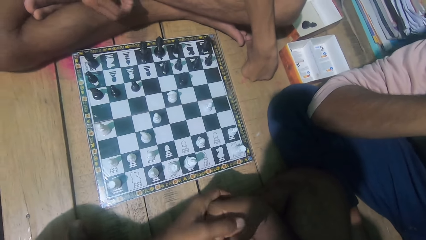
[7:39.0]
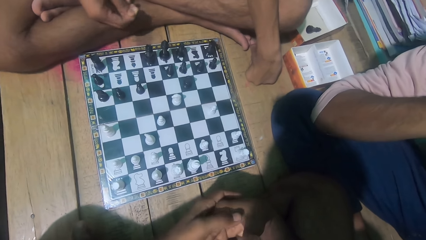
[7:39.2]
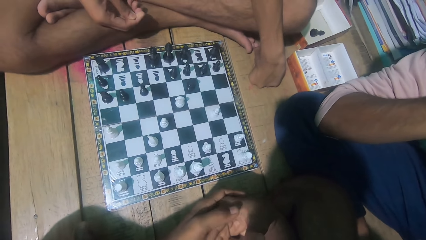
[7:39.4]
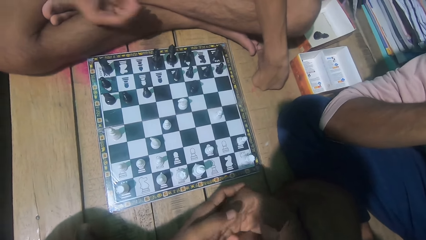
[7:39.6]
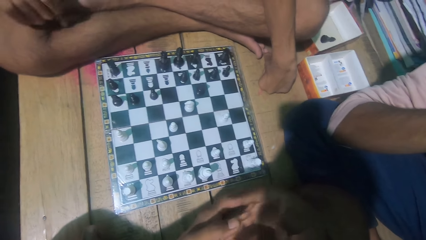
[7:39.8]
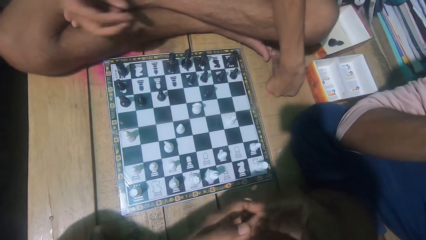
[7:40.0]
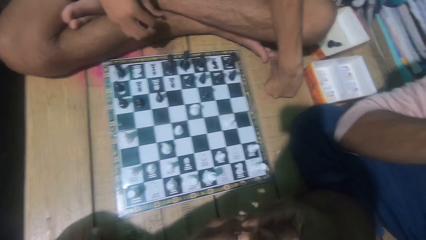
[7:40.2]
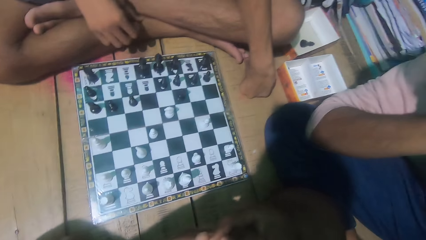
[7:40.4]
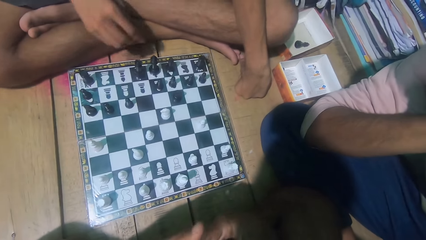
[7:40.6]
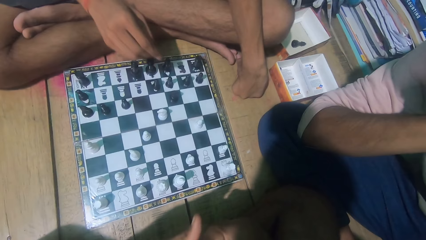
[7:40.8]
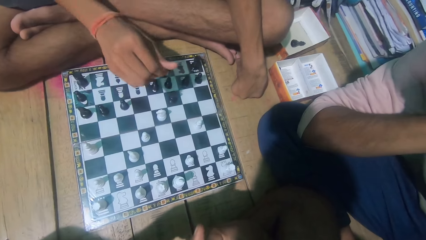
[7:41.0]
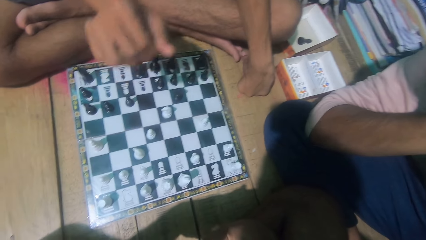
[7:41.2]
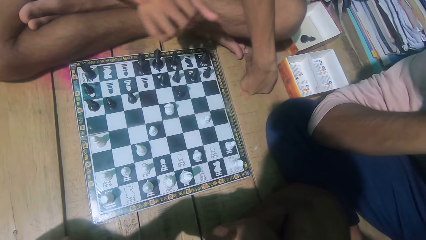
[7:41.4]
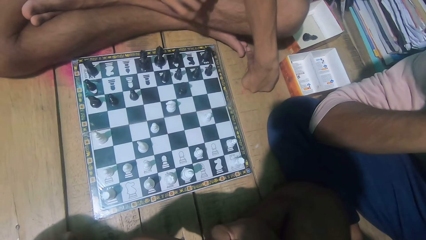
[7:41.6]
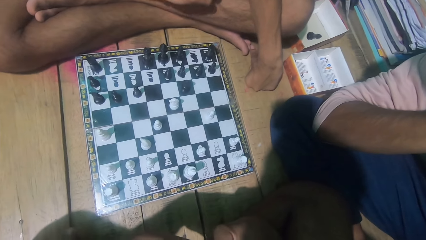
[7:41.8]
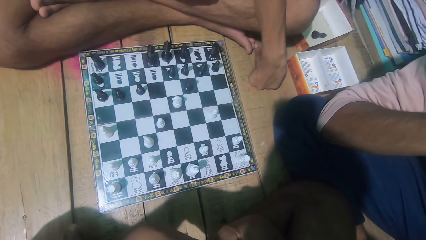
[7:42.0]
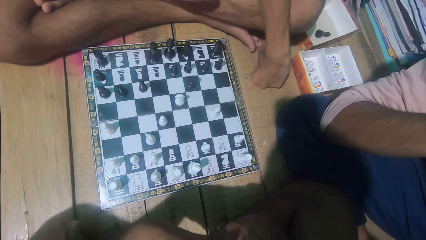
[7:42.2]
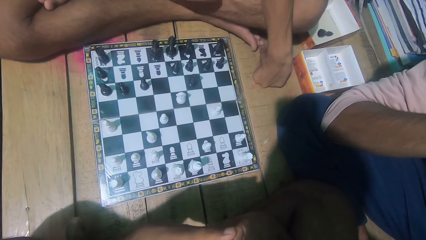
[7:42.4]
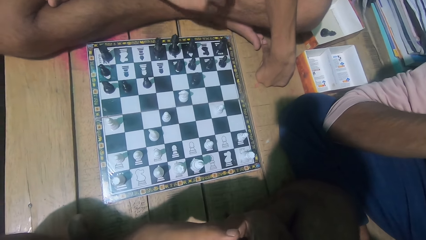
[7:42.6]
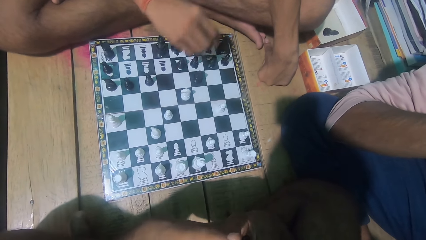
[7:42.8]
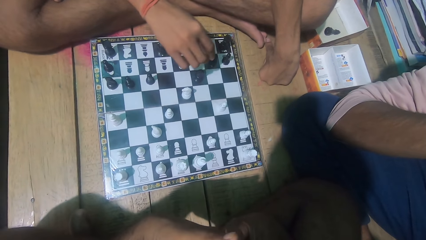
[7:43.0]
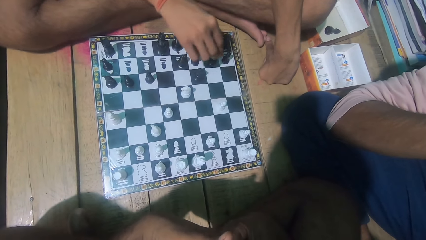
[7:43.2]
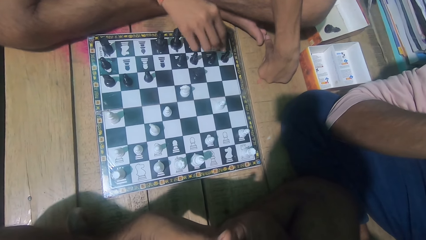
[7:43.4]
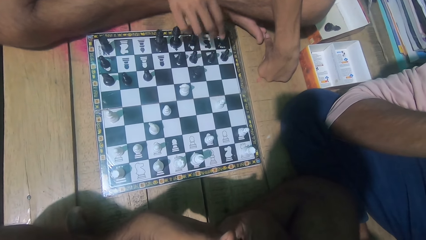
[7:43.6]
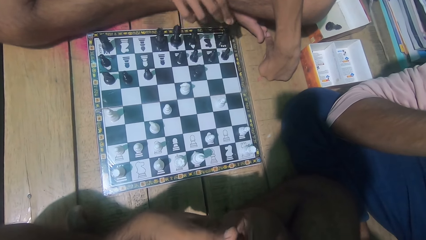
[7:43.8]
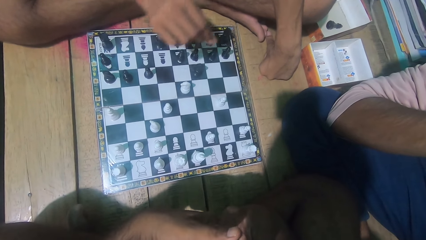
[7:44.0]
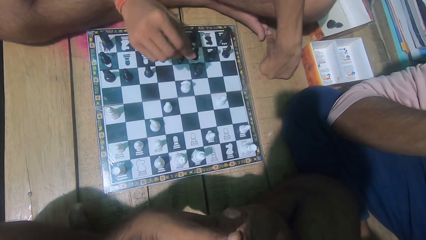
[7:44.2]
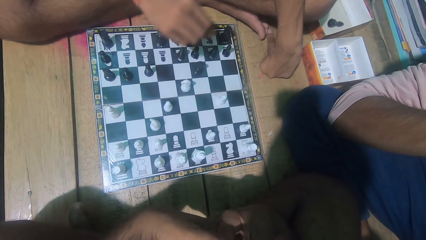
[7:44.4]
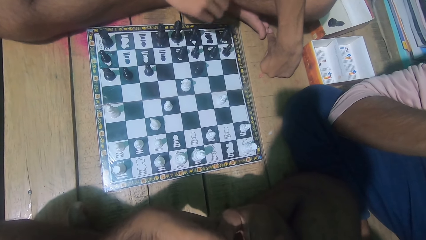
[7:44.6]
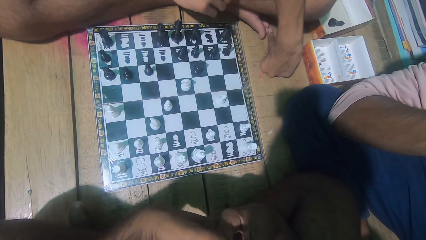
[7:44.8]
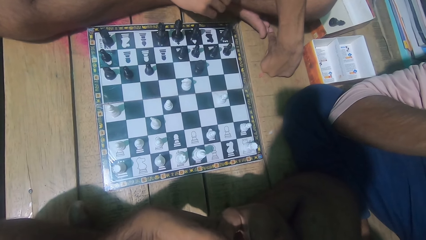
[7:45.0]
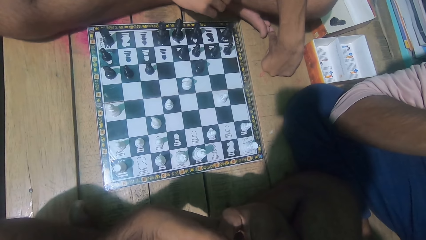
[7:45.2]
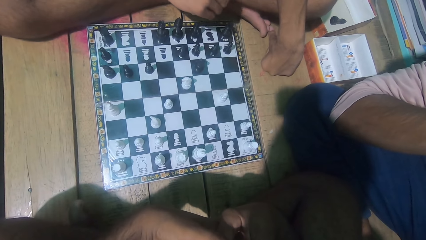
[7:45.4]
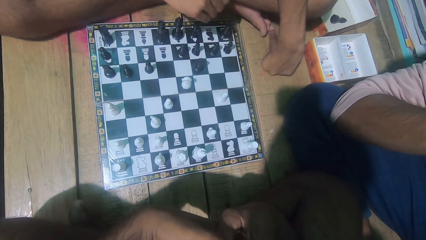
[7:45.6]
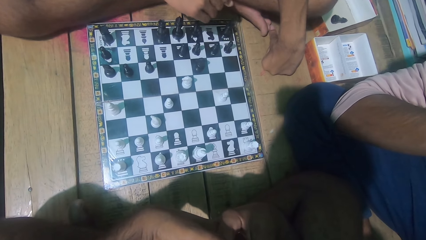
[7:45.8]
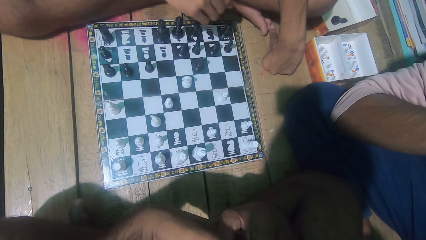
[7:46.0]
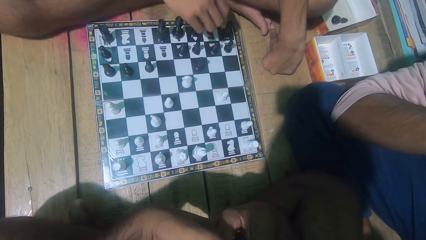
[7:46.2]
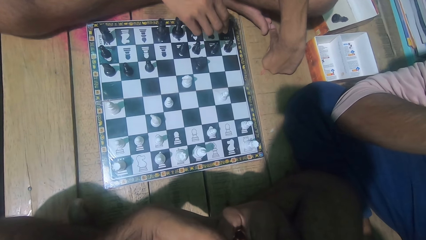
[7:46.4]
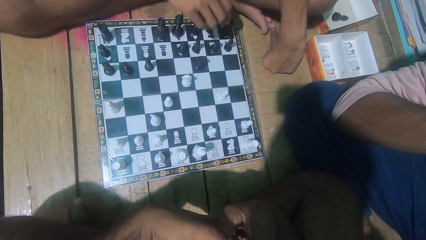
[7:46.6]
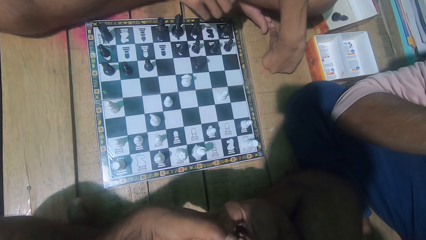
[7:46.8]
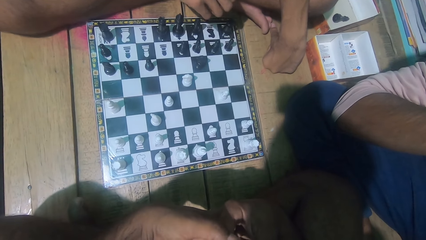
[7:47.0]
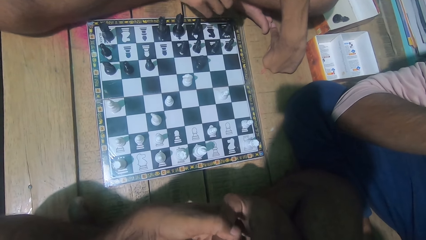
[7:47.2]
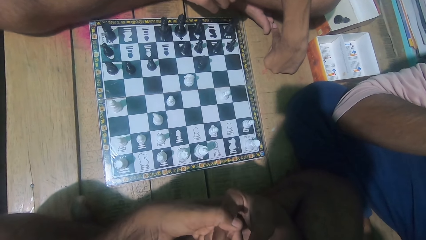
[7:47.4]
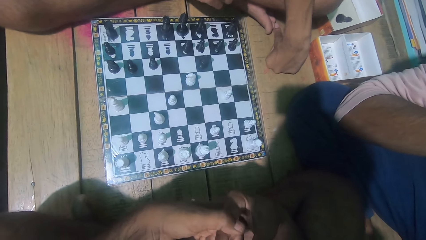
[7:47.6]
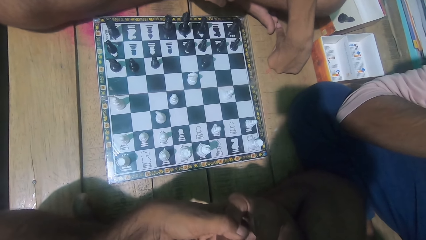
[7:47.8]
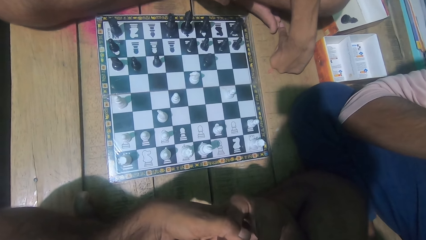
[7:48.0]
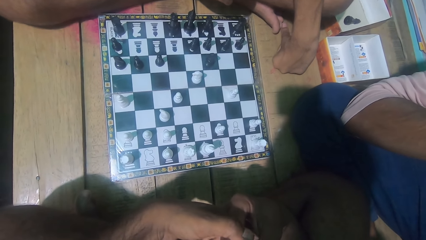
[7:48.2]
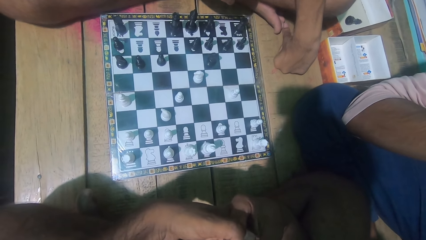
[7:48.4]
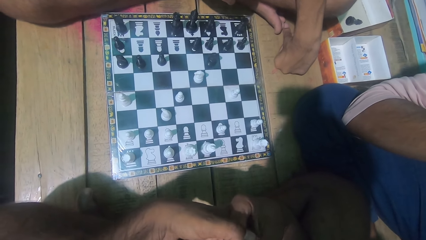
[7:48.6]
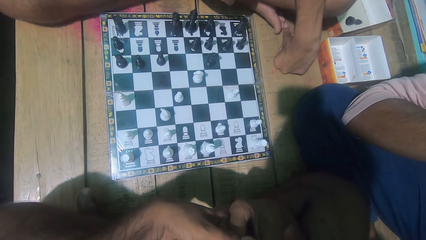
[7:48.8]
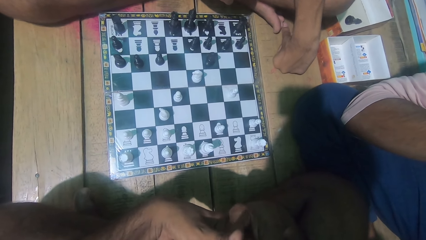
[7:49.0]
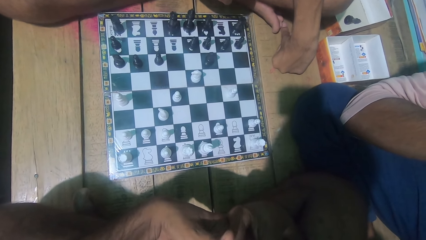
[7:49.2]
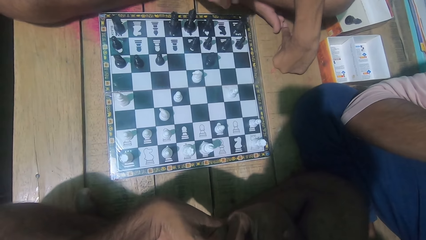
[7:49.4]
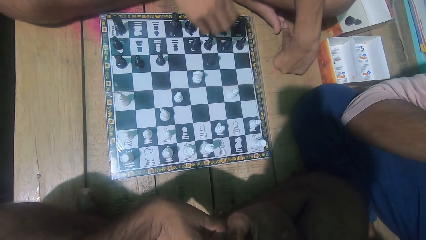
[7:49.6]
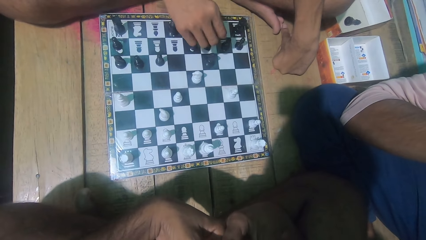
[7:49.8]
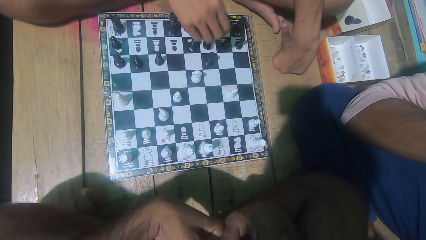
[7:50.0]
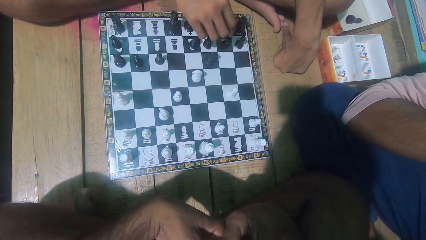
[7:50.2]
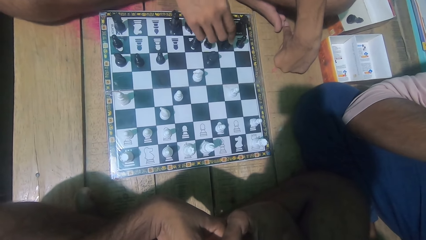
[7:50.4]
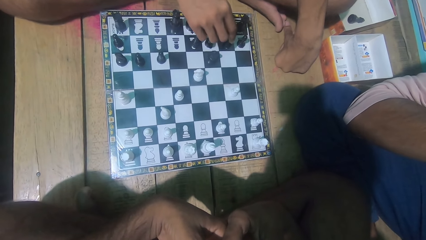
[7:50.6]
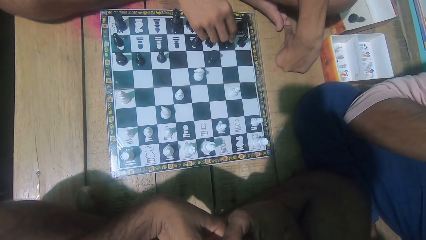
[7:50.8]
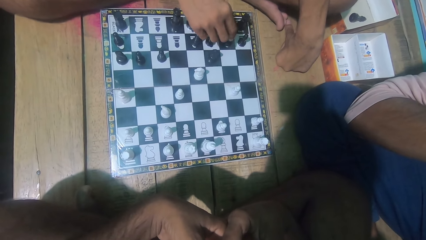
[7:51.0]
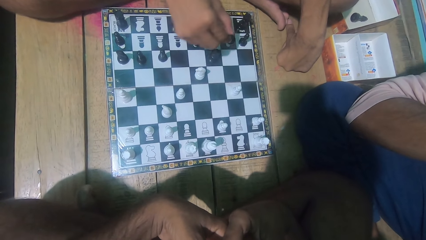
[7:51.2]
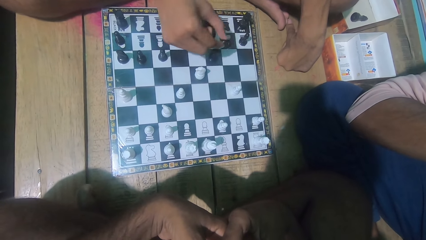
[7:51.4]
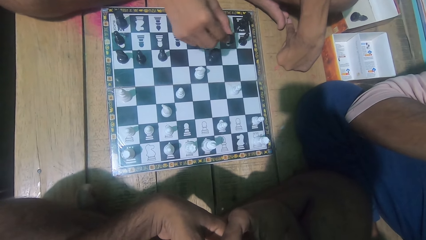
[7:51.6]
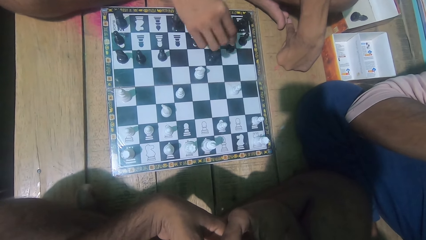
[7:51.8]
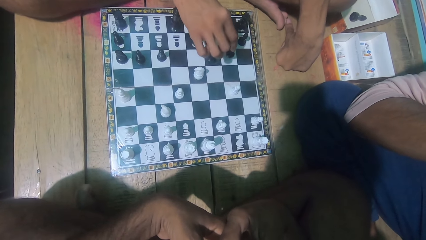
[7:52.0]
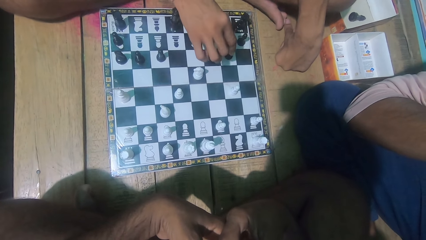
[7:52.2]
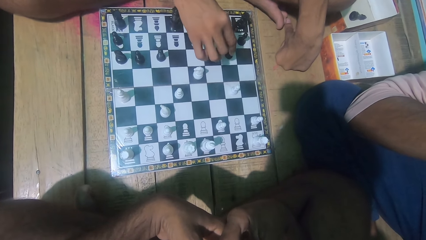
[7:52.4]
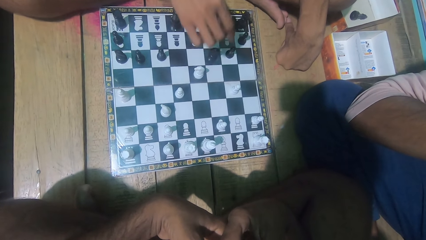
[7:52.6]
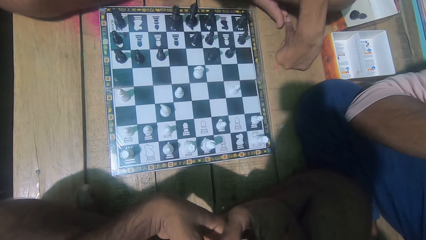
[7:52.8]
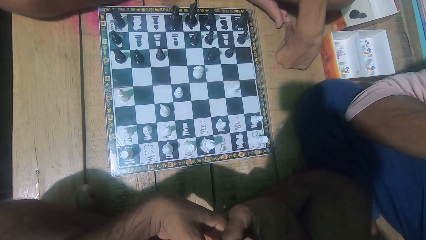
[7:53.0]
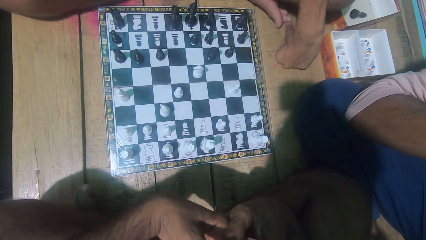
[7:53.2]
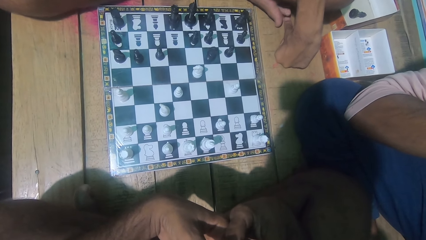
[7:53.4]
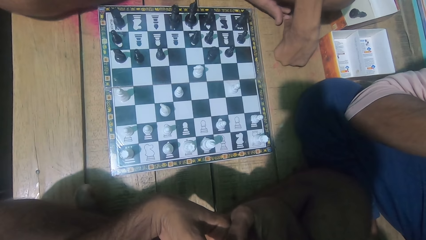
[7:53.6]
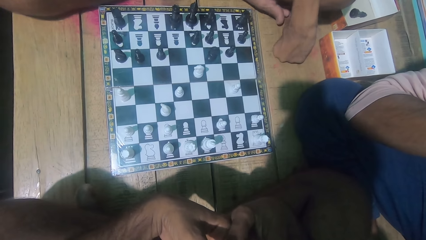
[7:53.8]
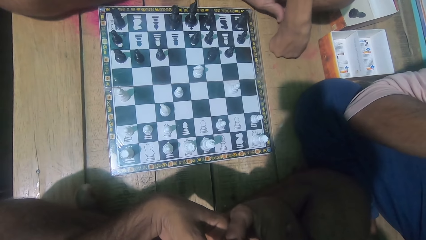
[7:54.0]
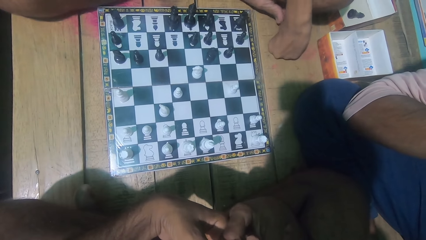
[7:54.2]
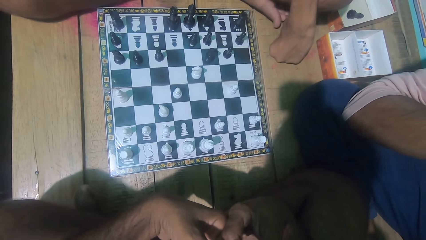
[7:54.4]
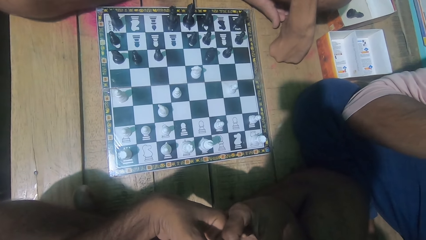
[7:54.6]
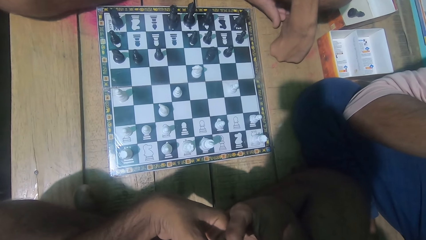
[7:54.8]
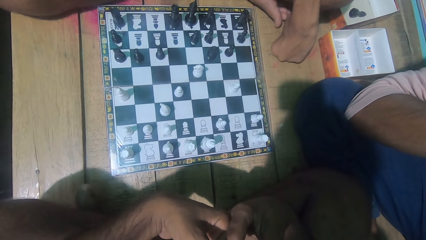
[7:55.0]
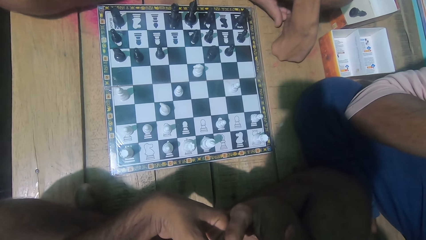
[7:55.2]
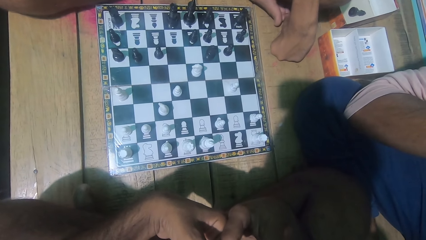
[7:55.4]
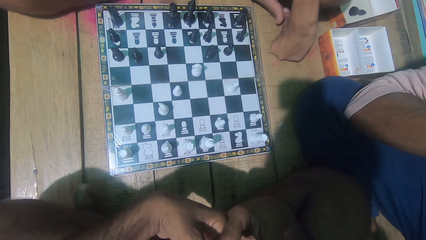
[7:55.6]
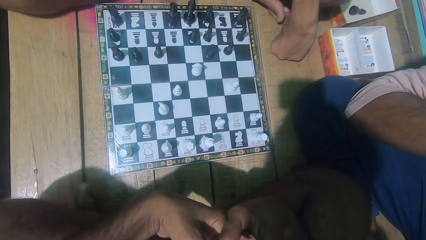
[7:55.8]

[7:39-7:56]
A man converses with the camera wearer. The man holds a chess piece. The man plays the chess game. The man moves a chess piece.
